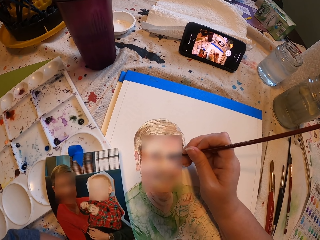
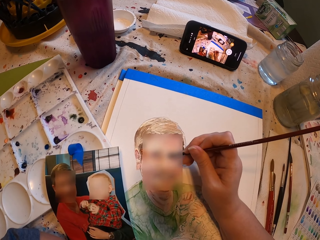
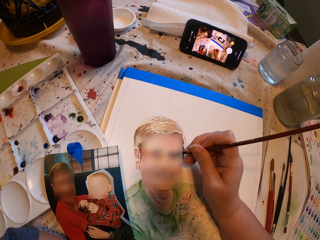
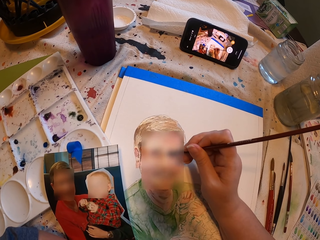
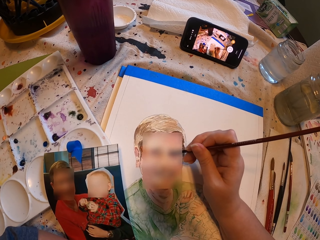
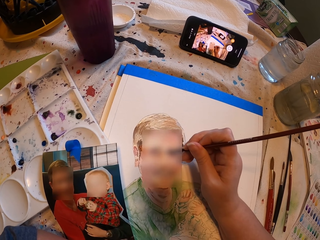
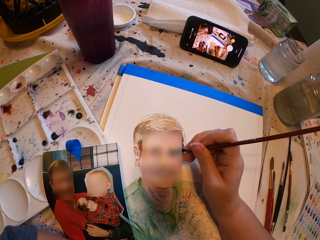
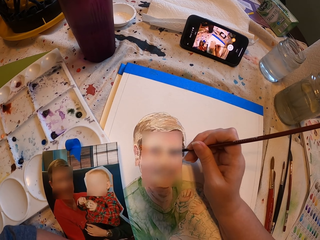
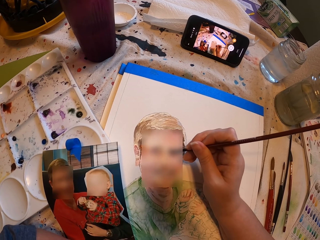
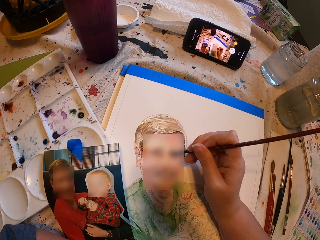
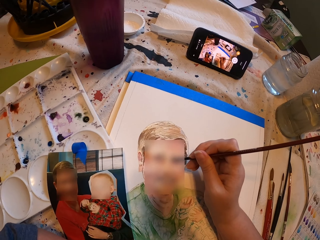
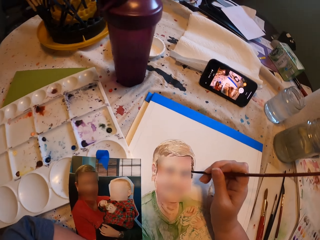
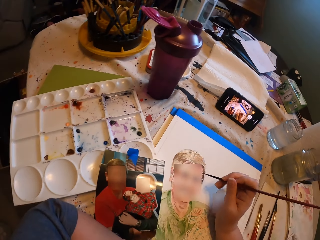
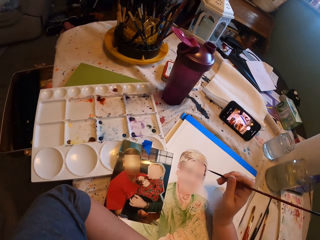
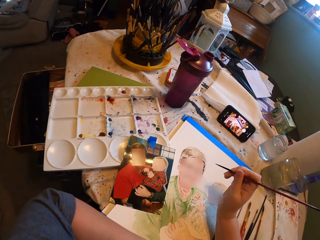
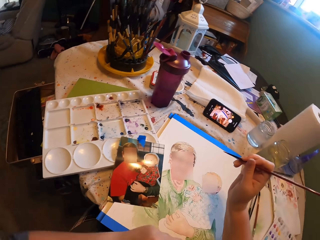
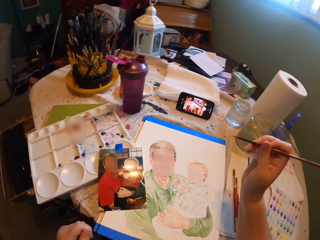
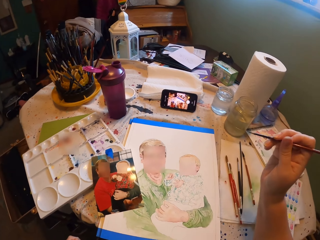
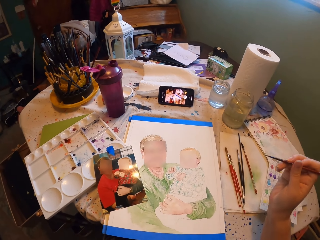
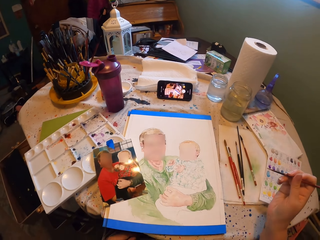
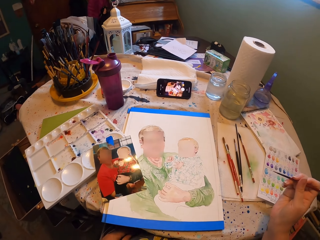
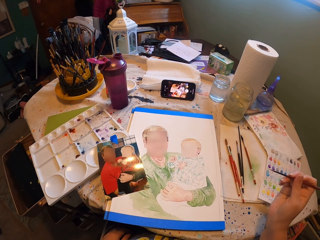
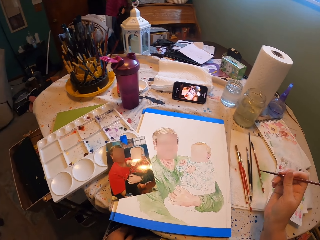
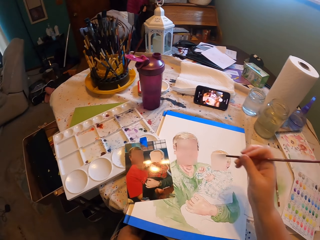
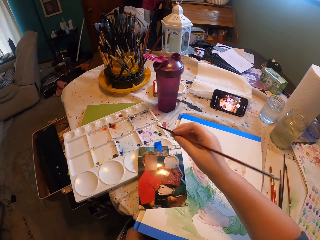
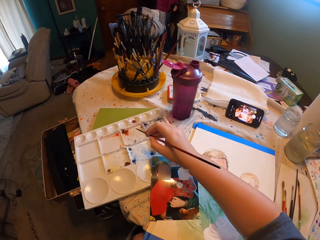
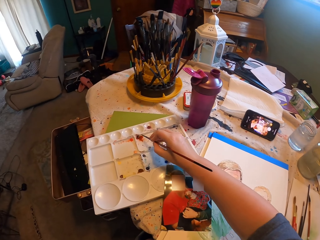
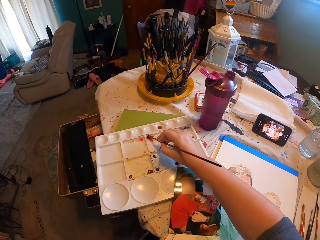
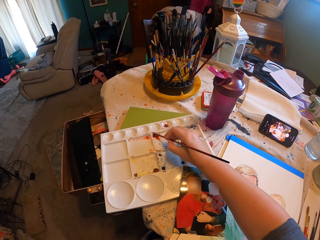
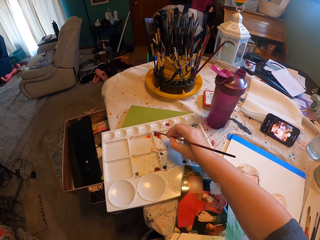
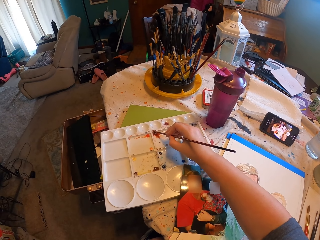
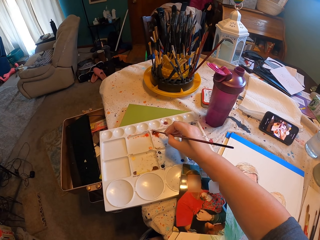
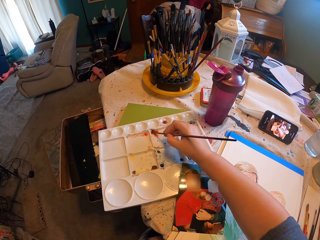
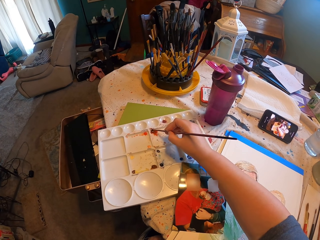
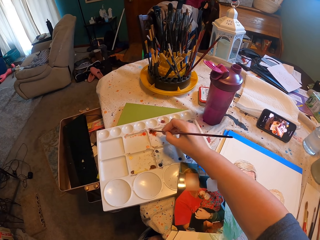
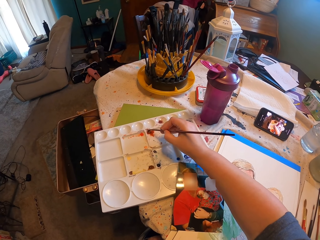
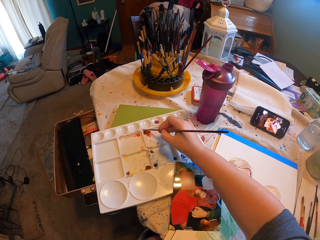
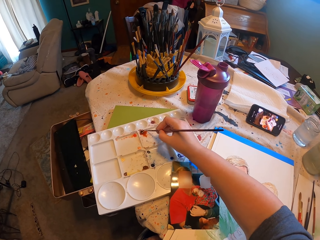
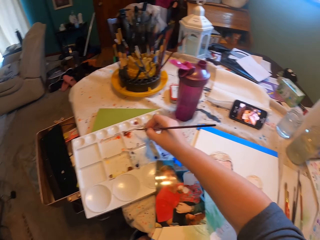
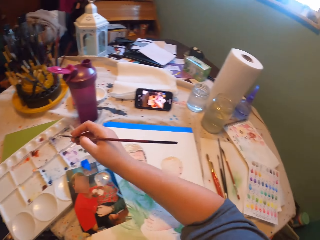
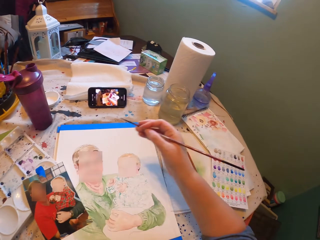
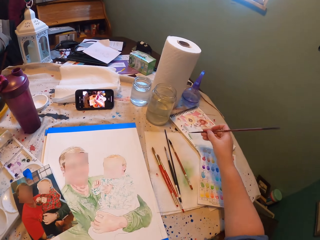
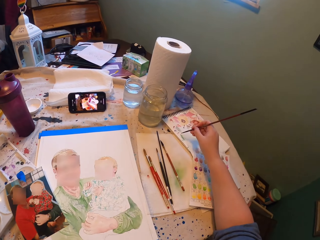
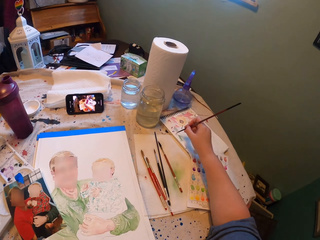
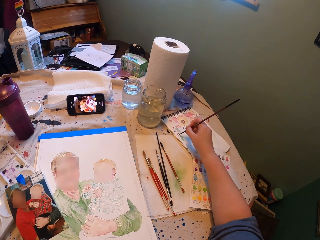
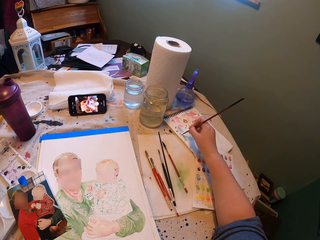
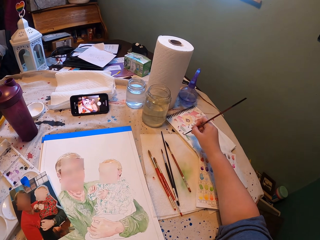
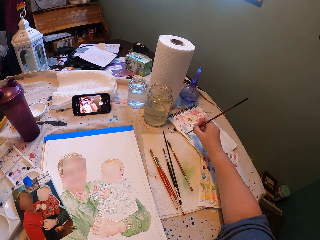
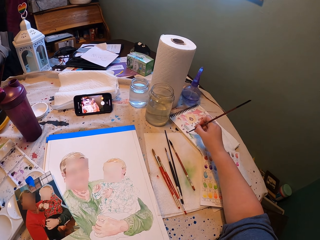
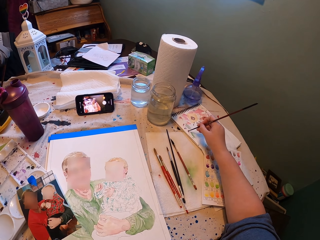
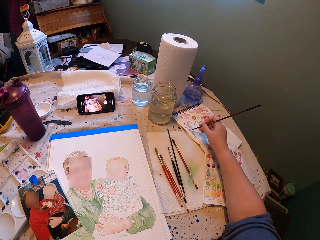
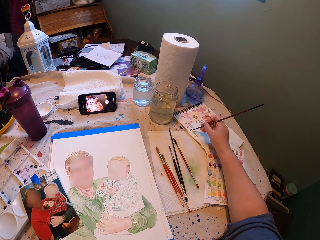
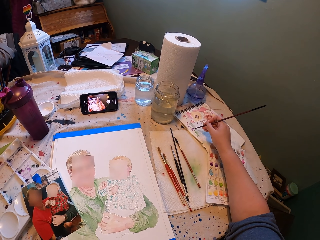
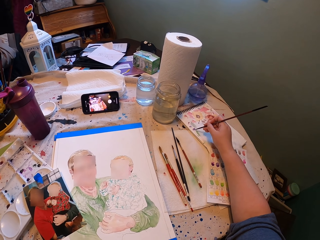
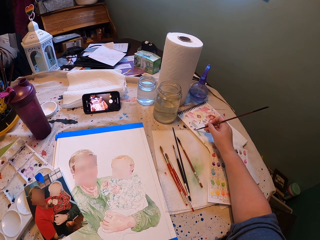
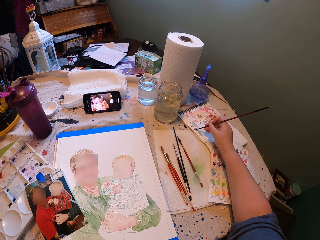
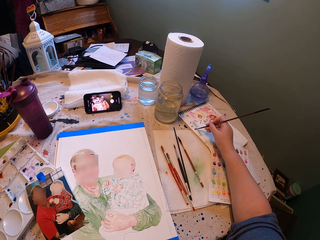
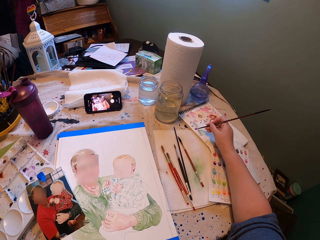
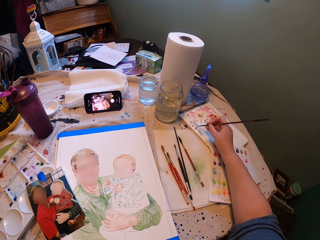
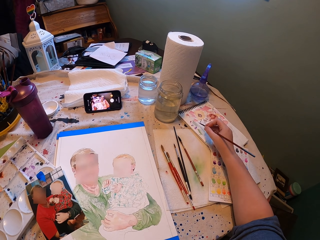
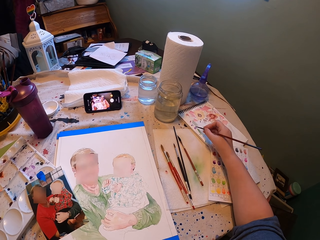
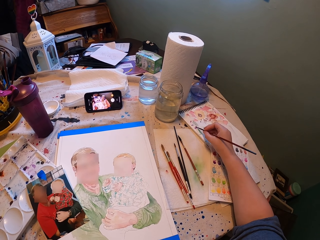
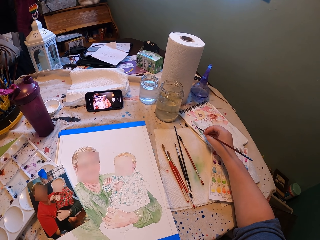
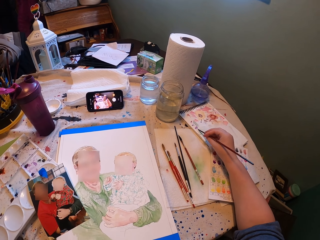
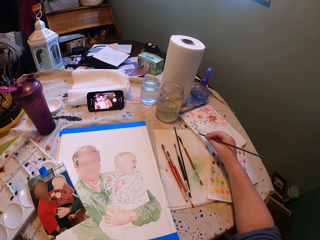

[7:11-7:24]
The camera wearer places the paint brush on the watercolor box. They apply something on the drawing brush. They remove excess paint from the brush on the book.

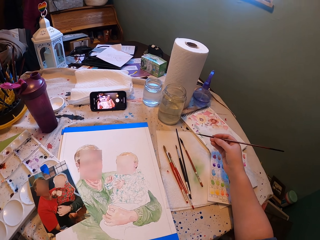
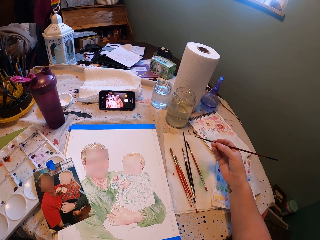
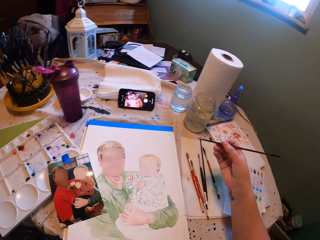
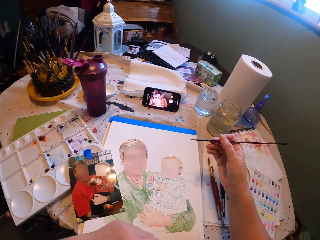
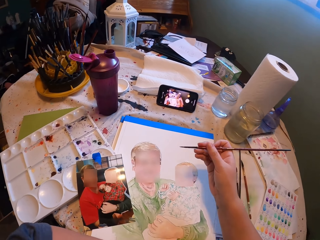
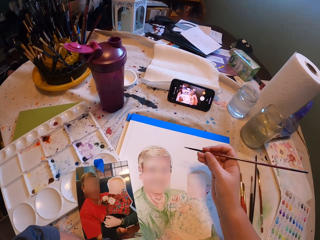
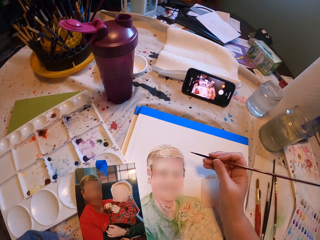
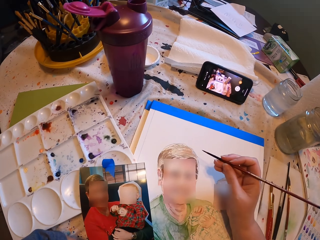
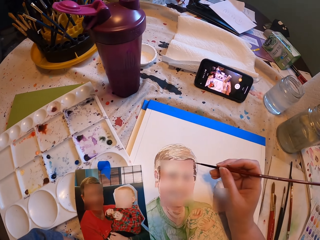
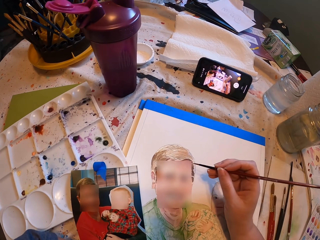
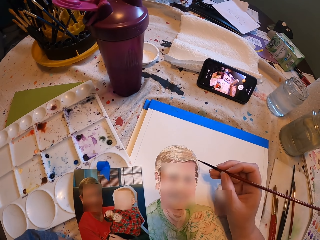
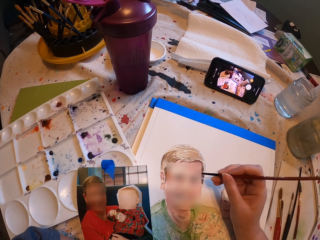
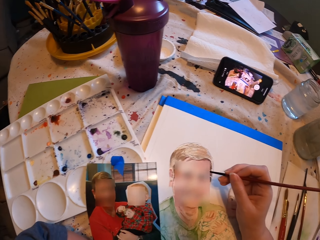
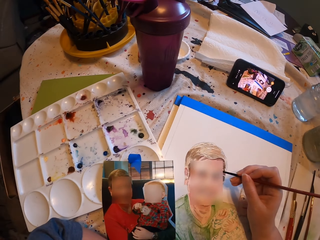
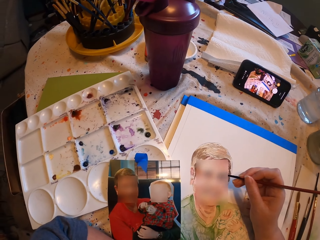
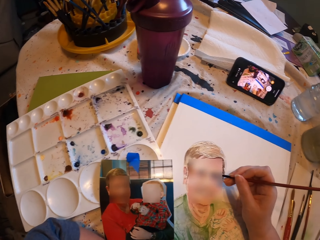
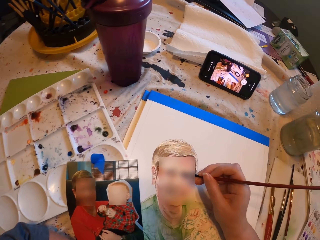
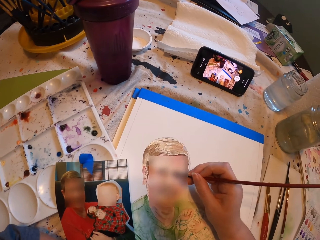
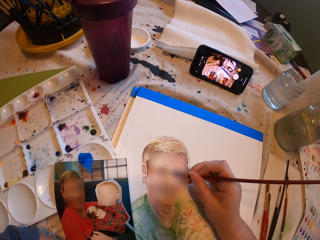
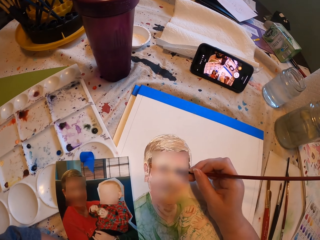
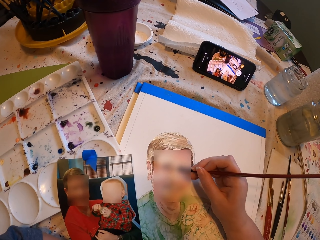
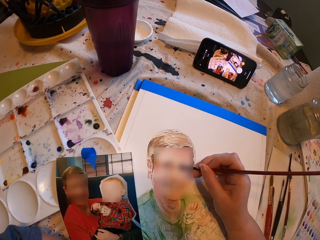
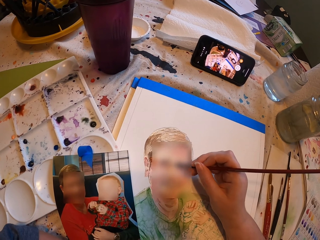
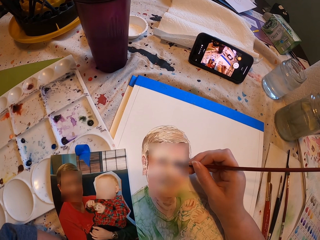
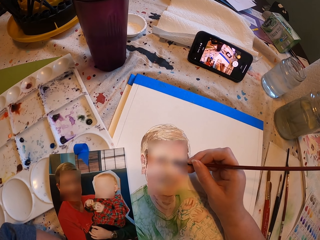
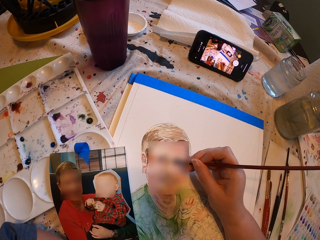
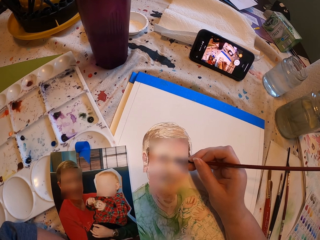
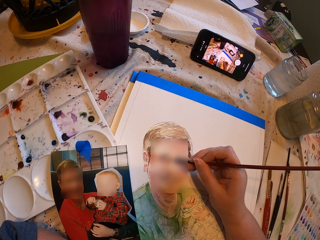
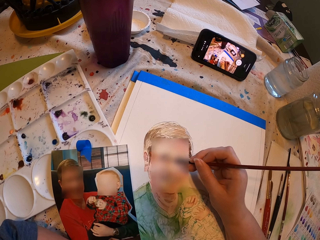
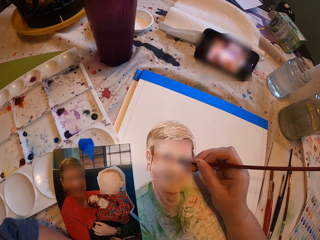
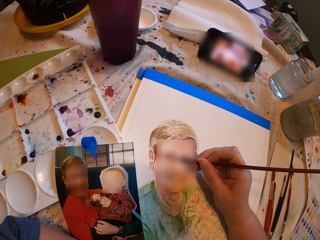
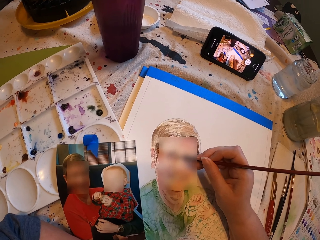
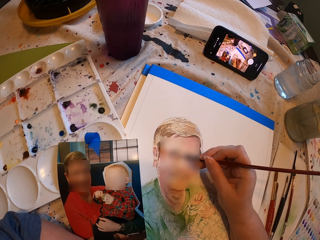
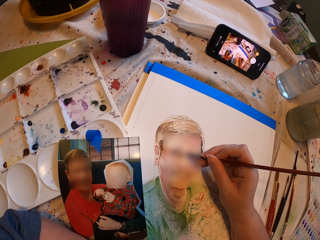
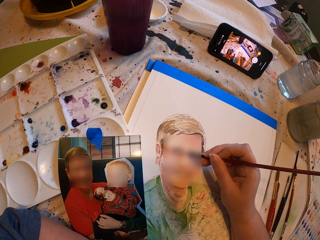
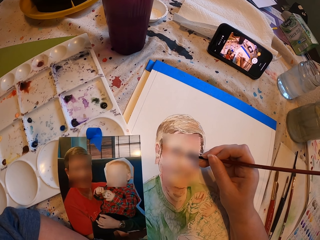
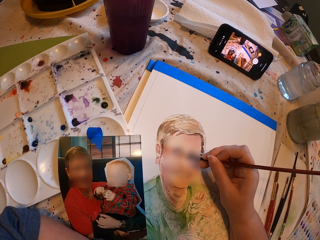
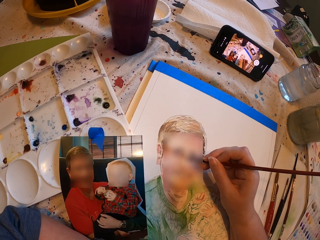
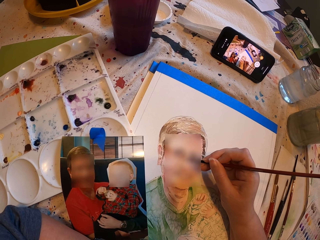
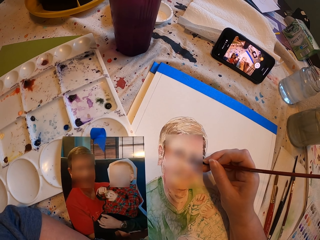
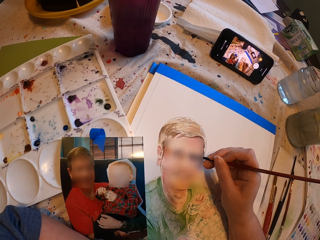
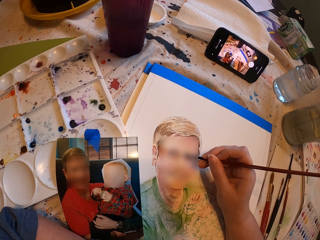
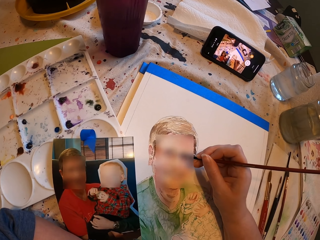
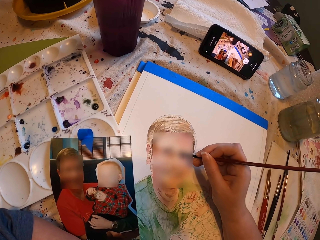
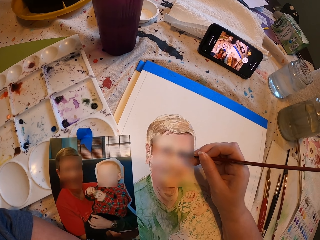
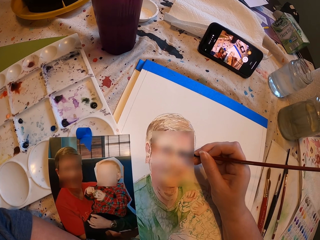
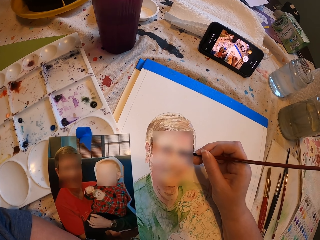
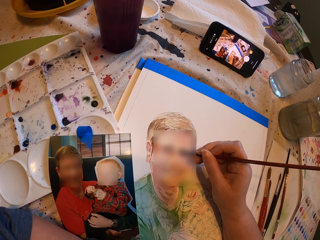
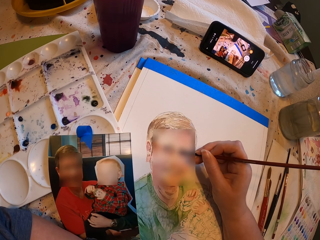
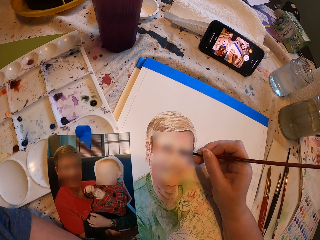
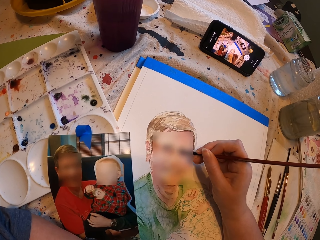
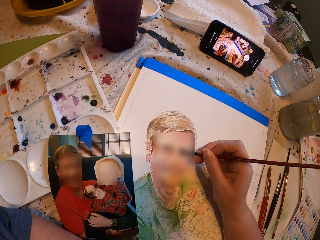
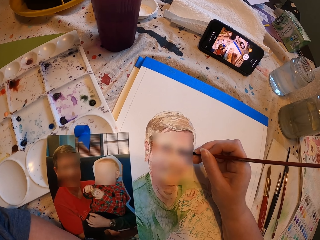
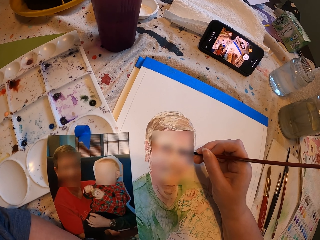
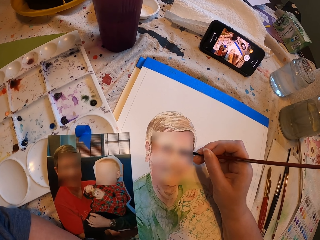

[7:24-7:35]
The camera wearer draws on the white art paper with the drawing brush.
